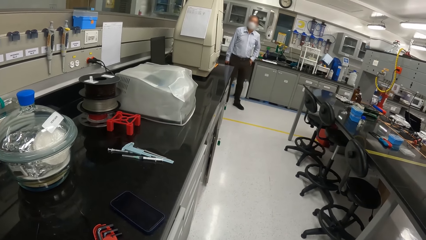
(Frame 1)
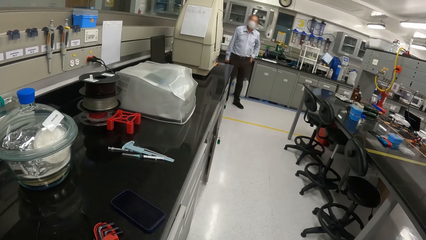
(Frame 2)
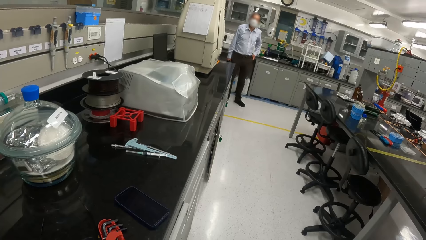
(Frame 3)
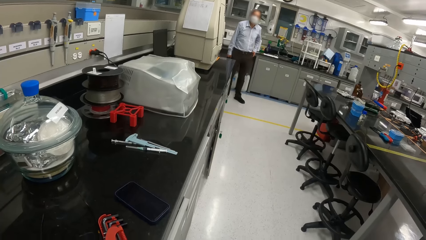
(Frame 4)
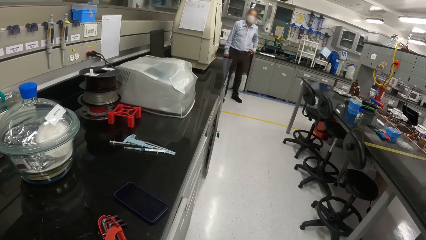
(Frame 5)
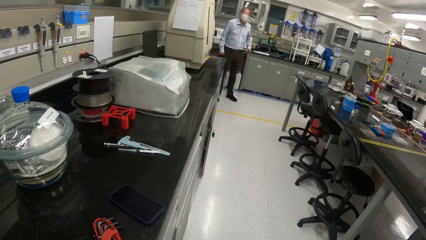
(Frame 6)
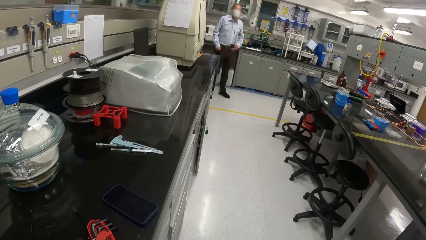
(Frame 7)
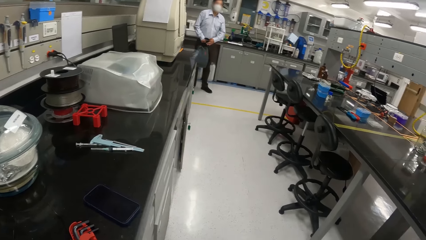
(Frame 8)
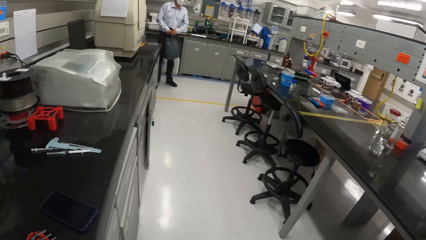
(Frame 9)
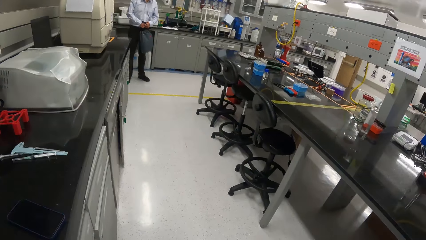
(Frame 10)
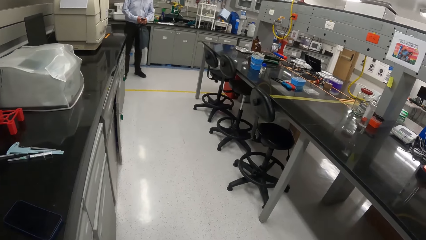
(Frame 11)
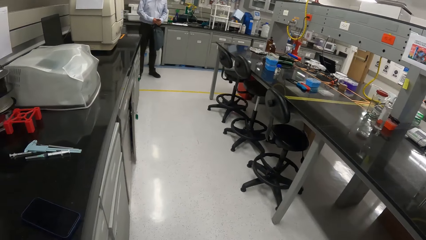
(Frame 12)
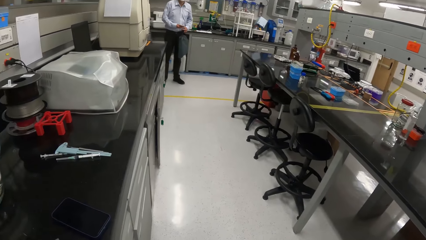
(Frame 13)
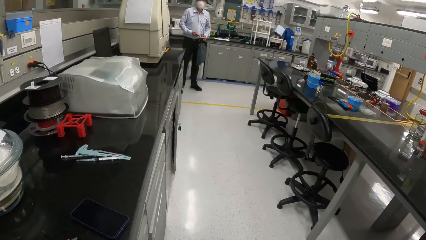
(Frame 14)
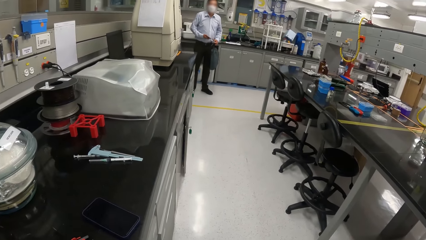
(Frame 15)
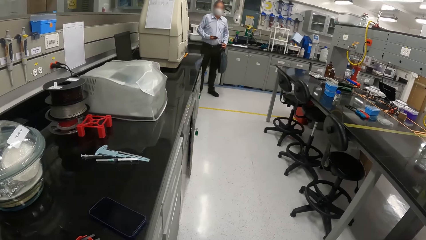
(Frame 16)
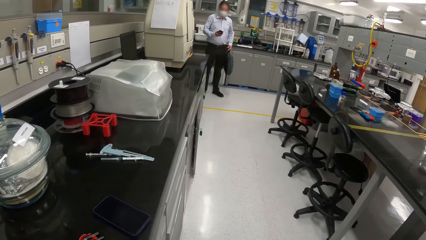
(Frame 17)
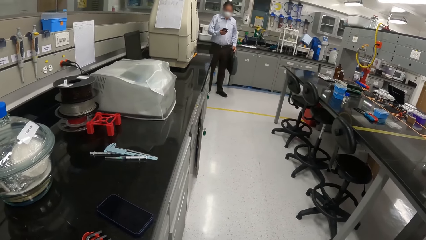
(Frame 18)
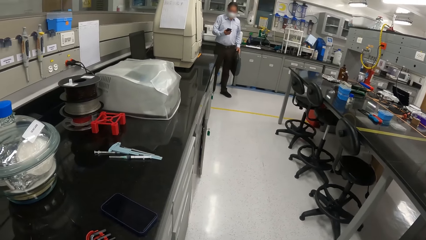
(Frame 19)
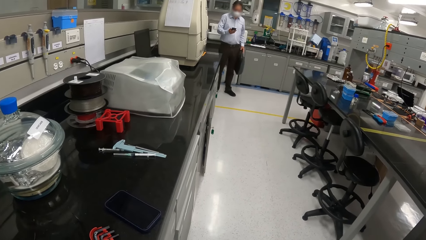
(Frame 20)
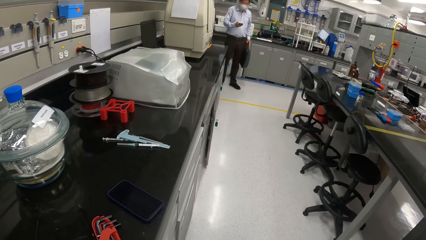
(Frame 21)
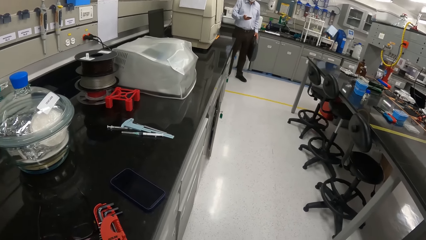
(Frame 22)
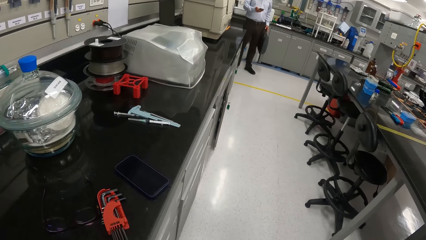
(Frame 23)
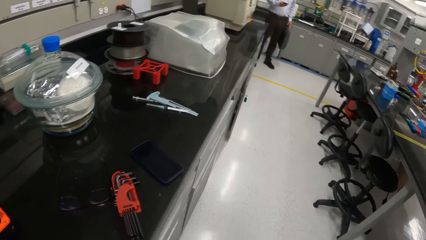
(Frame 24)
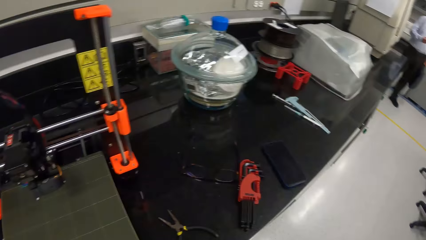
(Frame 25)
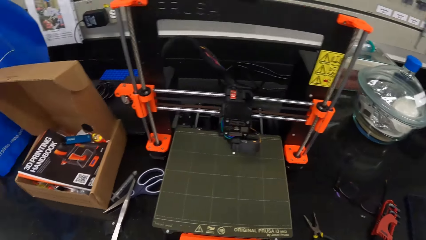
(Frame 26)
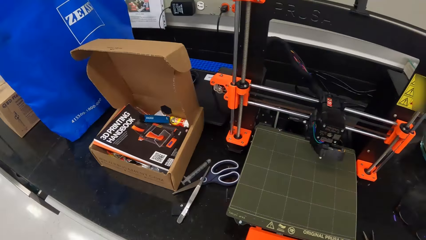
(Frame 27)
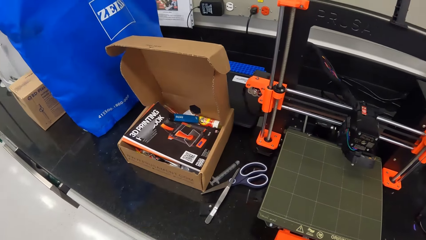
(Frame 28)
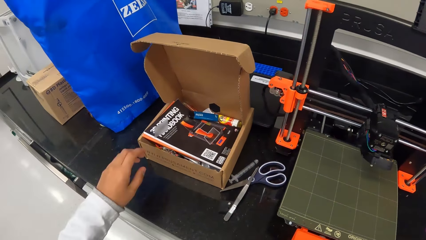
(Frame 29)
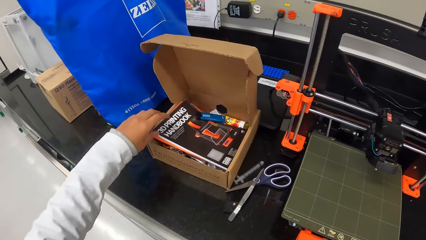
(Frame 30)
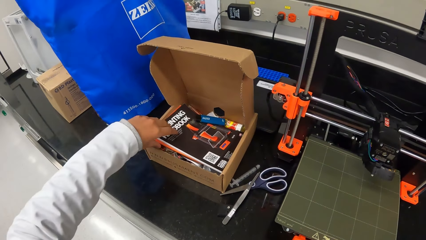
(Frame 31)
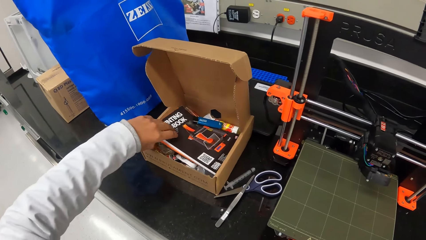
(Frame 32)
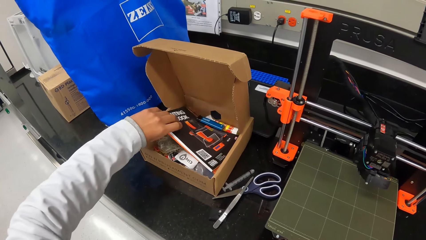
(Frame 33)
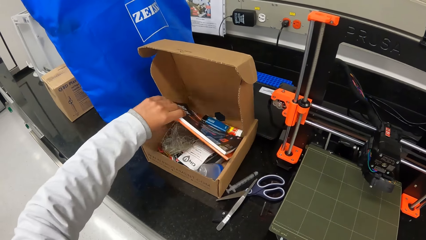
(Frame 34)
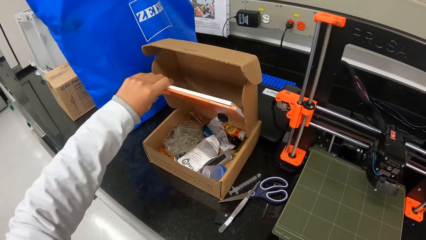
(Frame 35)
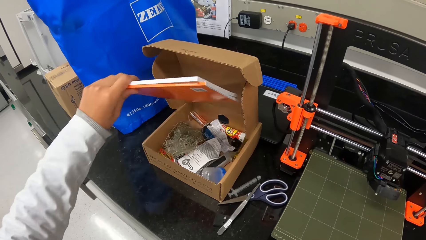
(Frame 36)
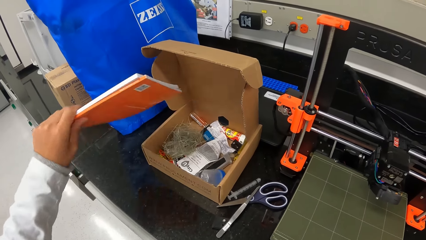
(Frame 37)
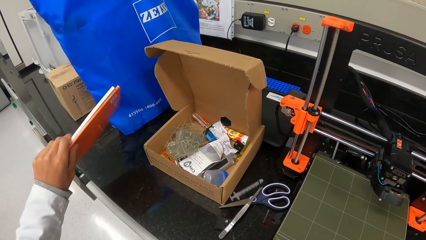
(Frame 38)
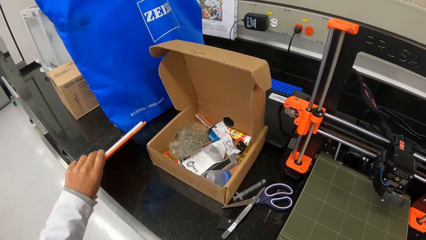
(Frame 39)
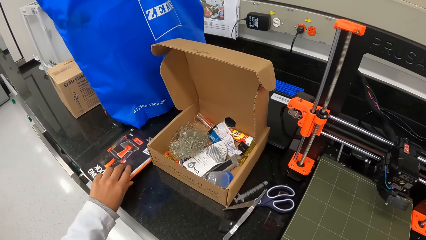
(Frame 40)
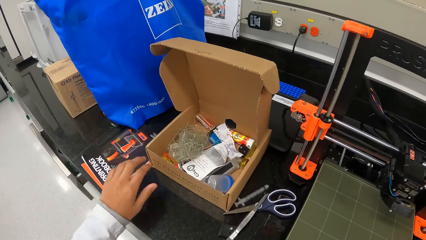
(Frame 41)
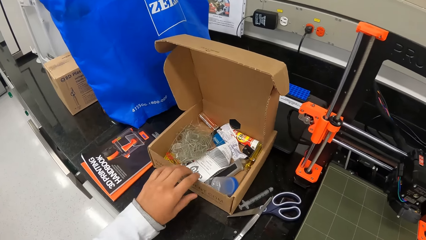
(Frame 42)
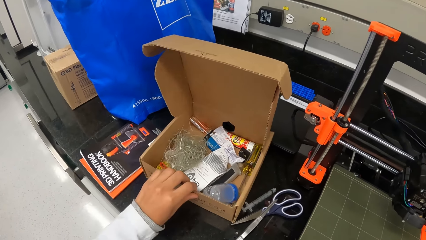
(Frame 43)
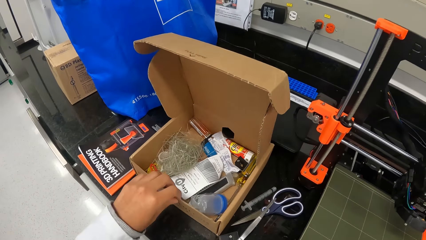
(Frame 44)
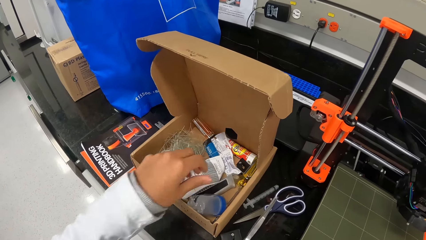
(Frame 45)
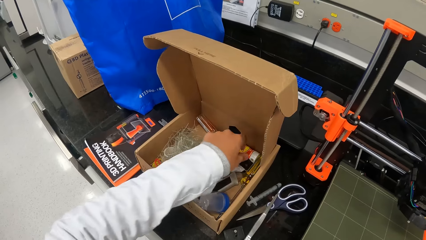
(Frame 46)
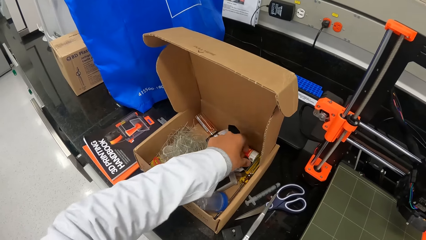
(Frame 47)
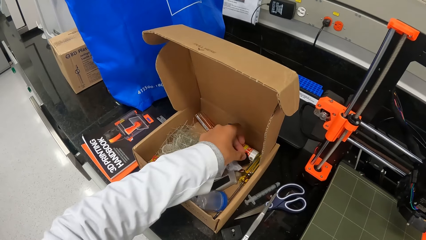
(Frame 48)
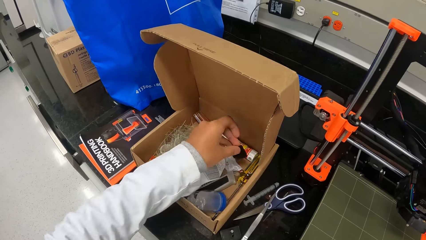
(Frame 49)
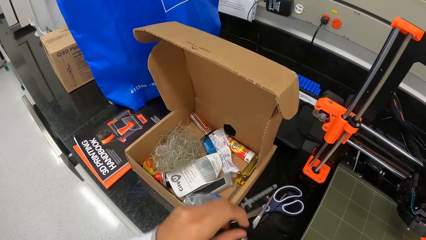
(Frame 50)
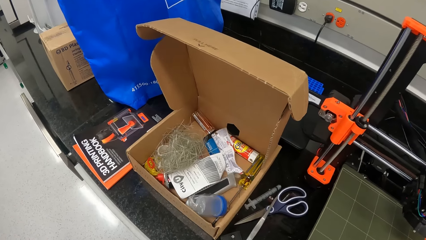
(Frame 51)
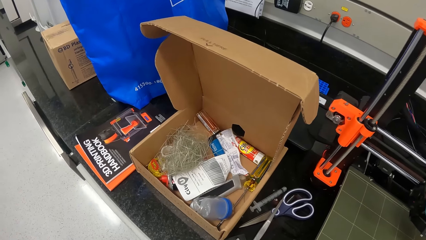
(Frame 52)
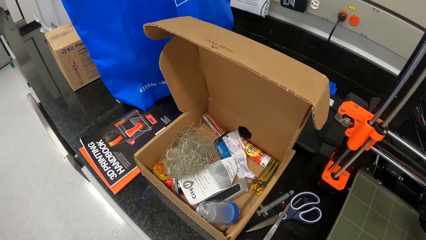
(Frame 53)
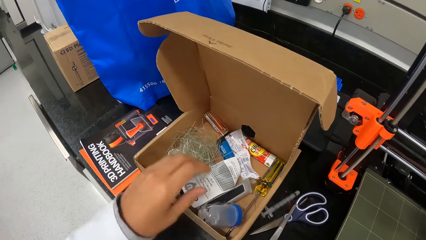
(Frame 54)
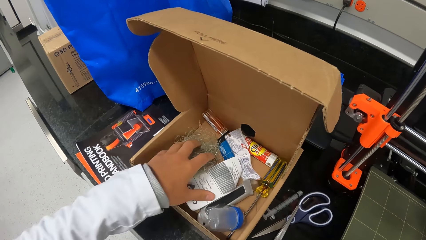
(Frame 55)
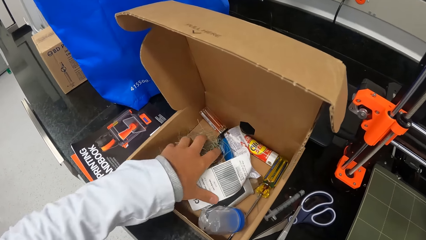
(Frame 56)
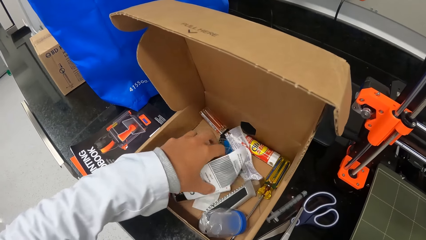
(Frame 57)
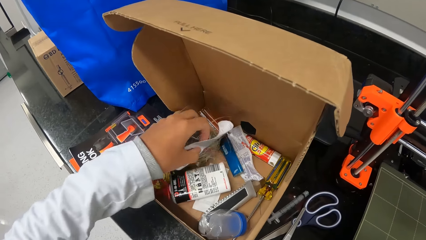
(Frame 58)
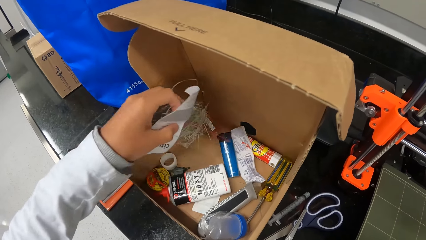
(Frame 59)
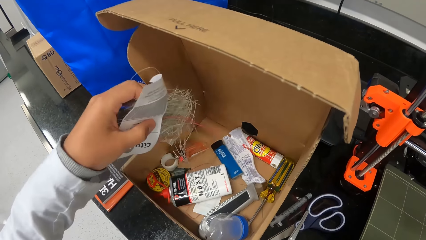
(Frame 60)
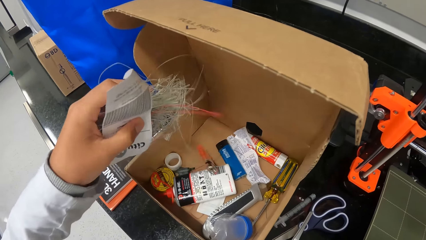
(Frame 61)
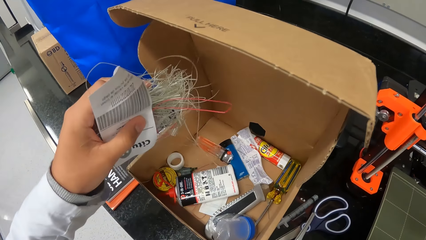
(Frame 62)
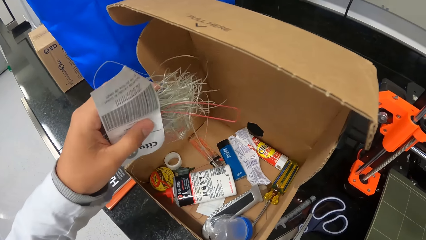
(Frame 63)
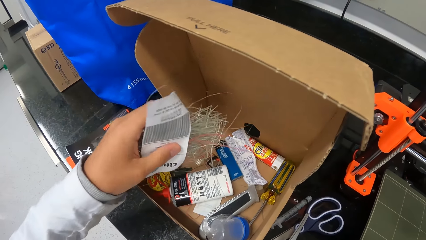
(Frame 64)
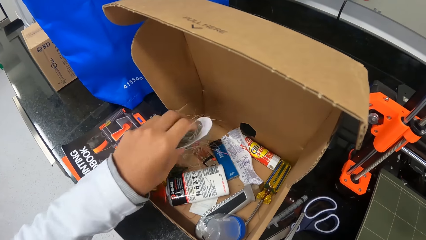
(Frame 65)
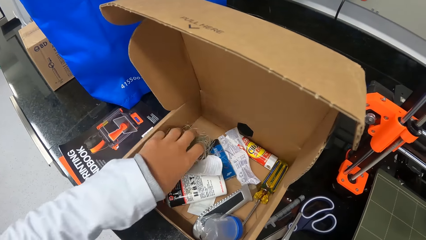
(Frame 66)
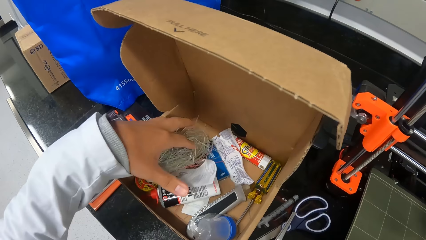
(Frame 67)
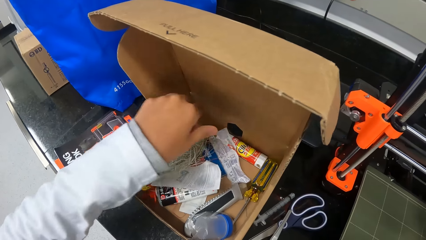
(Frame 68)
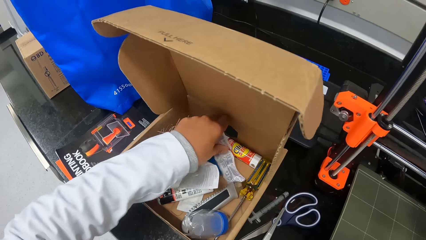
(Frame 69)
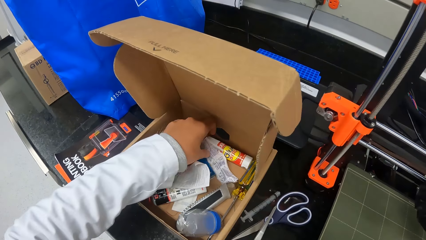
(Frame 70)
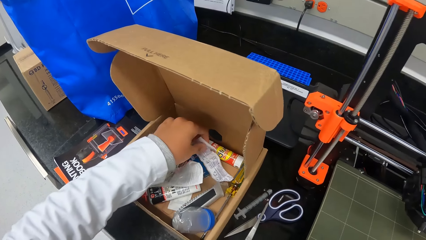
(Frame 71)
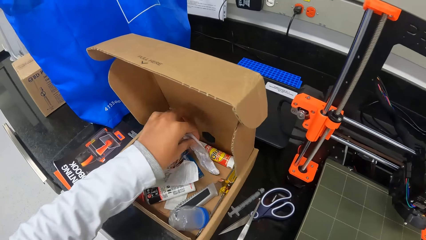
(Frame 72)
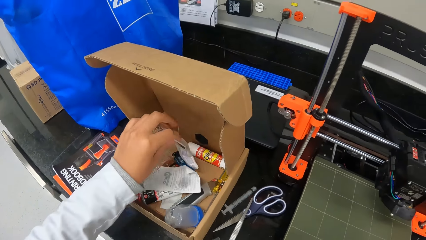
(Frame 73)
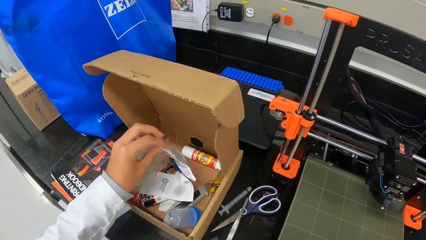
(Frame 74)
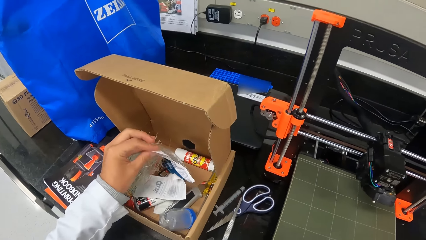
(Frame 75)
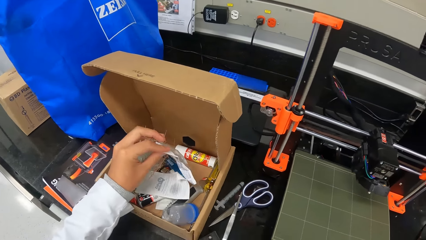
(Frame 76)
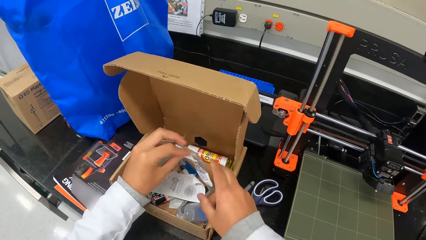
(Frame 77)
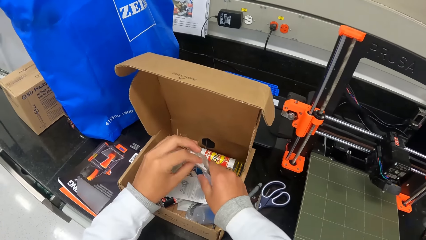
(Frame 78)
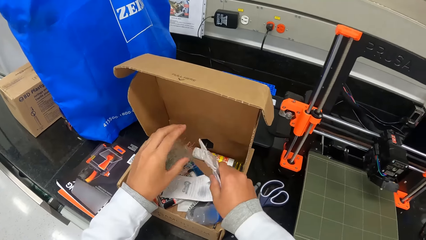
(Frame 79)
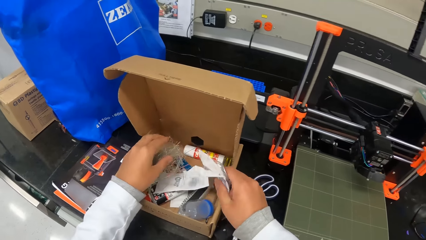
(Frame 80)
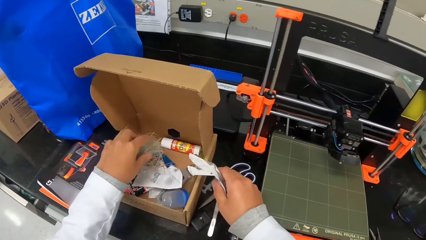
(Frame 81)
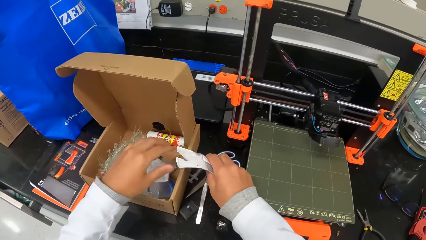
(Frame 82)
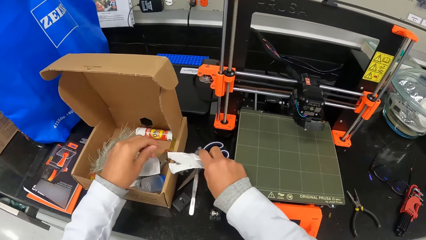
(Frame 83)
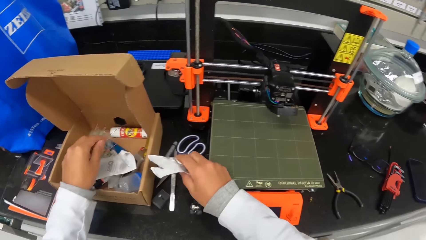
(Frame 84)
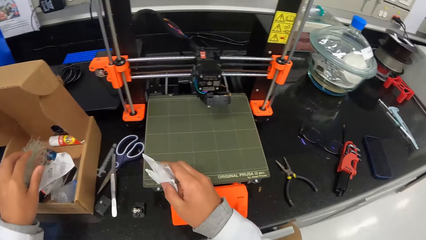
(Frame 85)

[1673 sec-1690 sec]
The camera wearer picks up the manual from the box on the countertop with his left hand. He places the manual in his left hand on the countertop. He moves the box on the countertop with his left hand. He pulls the carton. He picks up a plastic part from the box on the countertop with his left hand. He picks up a flax fiber and a paper from the box on the countertop with his left hand. He drops the flax fiber and the paper in his left hand in the box on the countertop. He picks up a pack of screws from the box on the countertop with his left hand. He passes the pack of screws in his left hand to his right hand.
